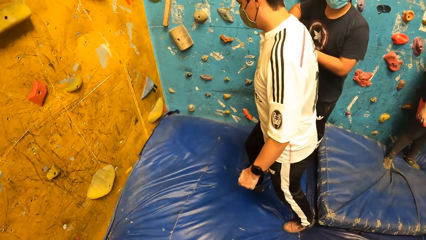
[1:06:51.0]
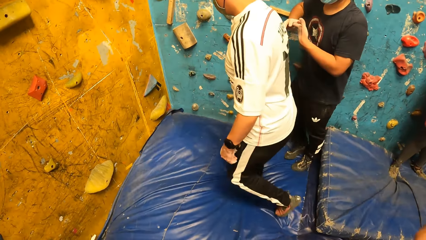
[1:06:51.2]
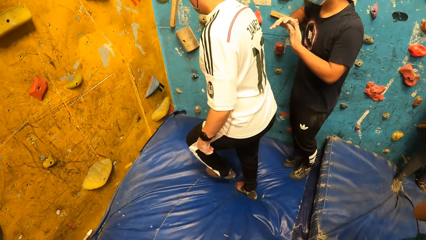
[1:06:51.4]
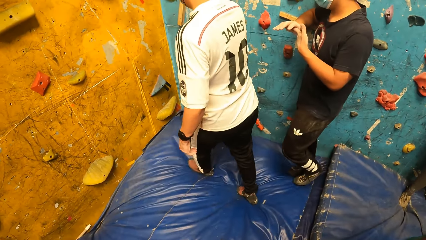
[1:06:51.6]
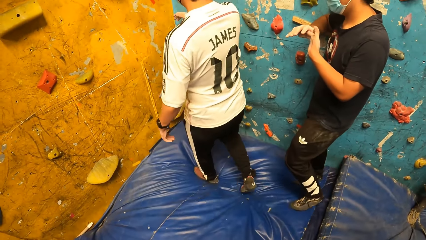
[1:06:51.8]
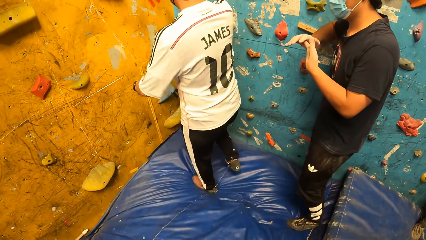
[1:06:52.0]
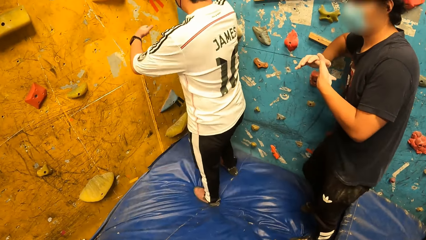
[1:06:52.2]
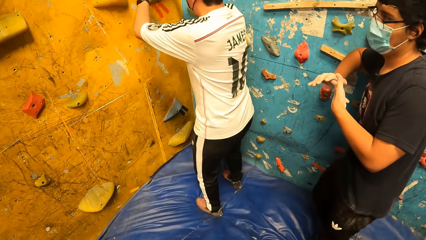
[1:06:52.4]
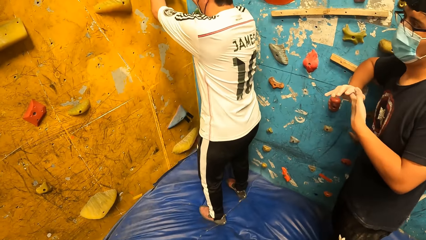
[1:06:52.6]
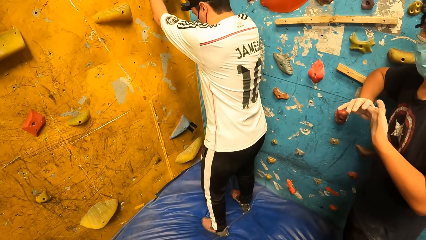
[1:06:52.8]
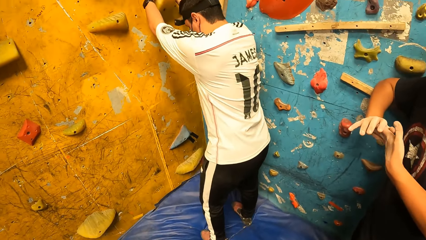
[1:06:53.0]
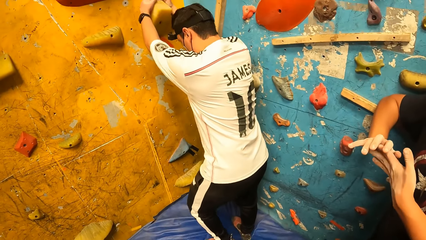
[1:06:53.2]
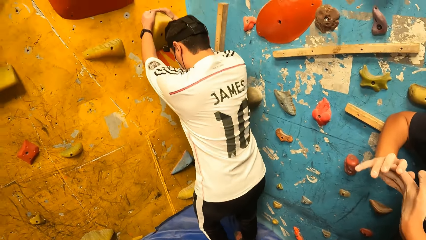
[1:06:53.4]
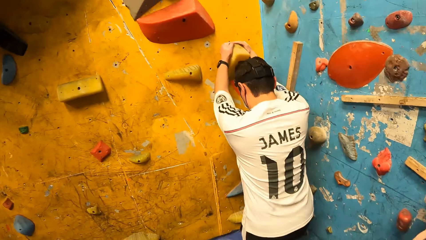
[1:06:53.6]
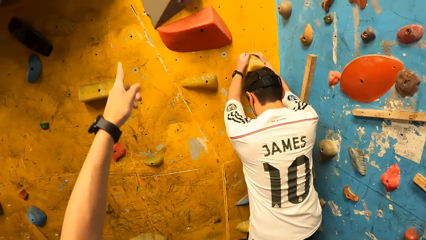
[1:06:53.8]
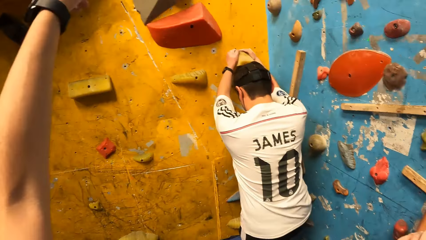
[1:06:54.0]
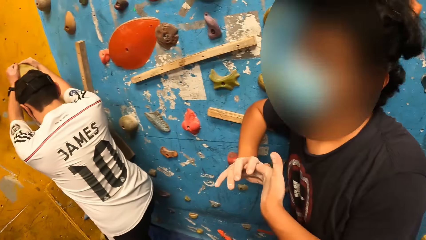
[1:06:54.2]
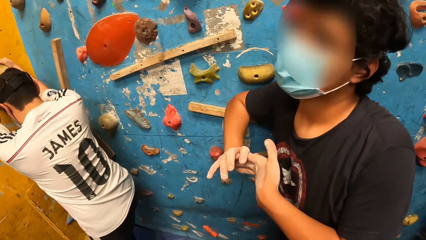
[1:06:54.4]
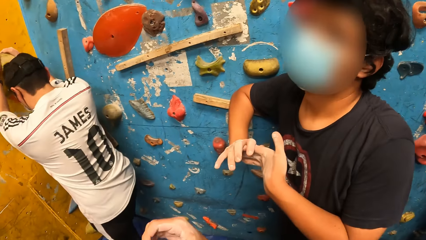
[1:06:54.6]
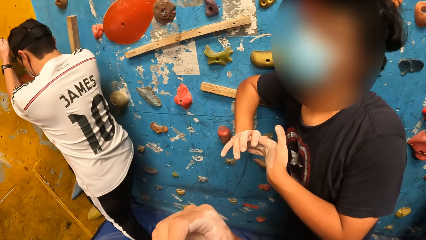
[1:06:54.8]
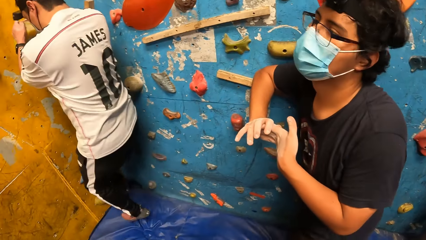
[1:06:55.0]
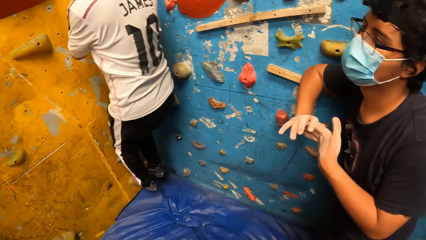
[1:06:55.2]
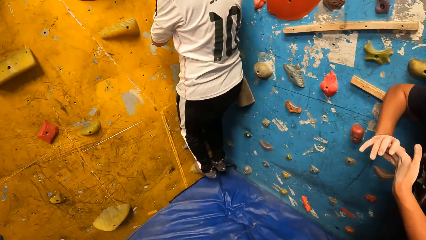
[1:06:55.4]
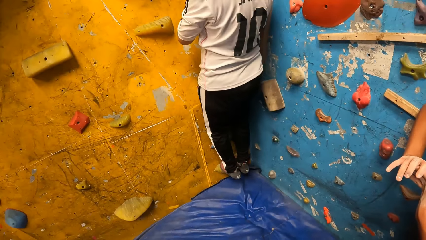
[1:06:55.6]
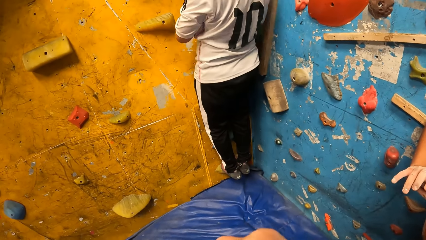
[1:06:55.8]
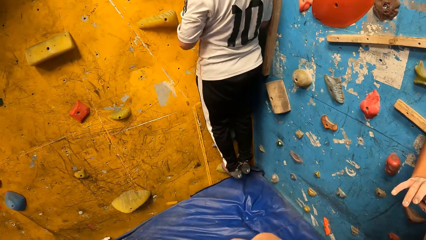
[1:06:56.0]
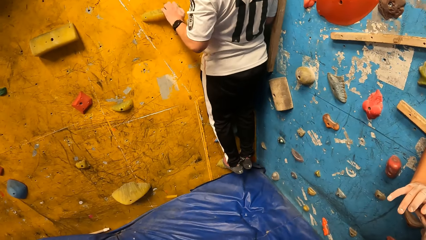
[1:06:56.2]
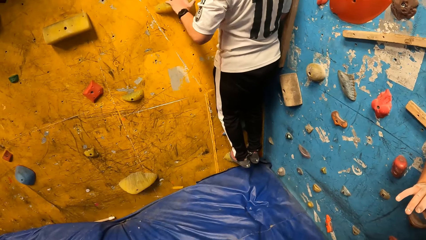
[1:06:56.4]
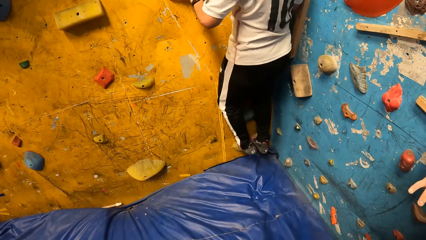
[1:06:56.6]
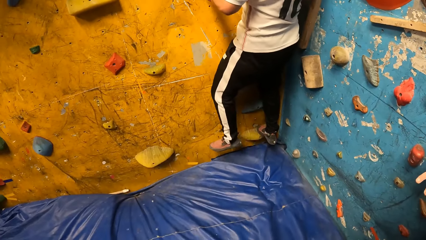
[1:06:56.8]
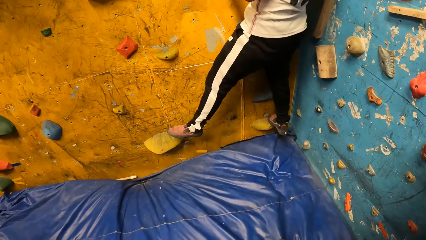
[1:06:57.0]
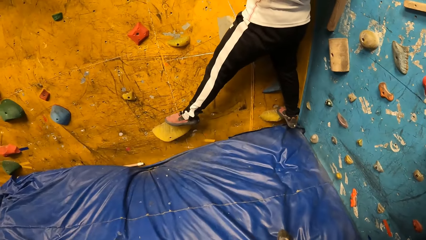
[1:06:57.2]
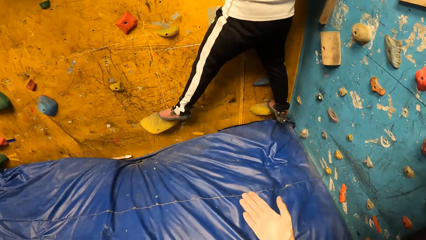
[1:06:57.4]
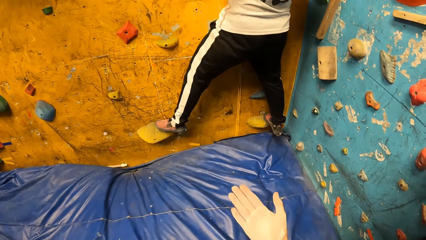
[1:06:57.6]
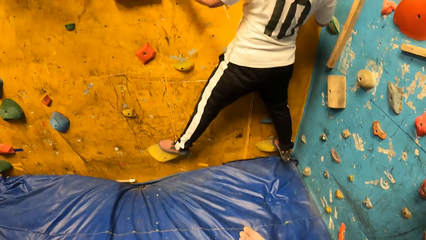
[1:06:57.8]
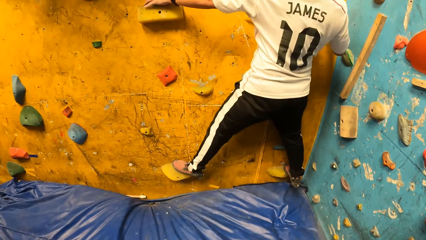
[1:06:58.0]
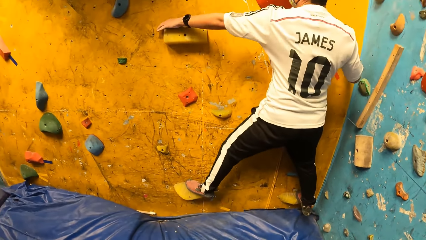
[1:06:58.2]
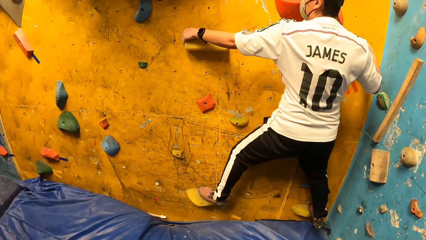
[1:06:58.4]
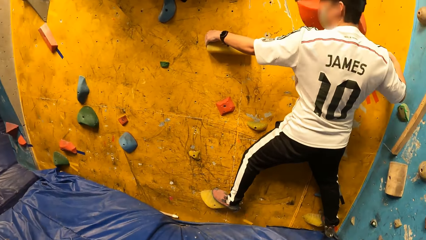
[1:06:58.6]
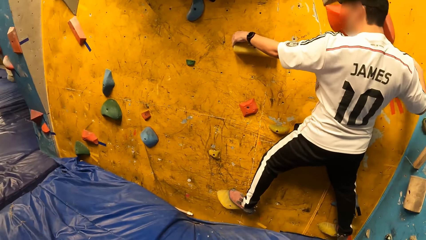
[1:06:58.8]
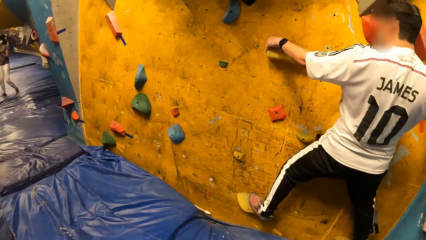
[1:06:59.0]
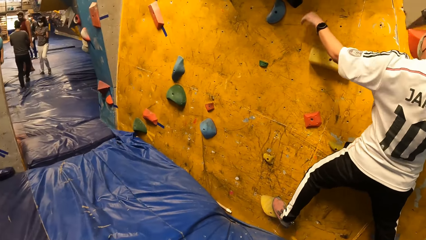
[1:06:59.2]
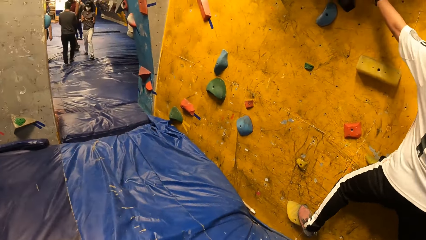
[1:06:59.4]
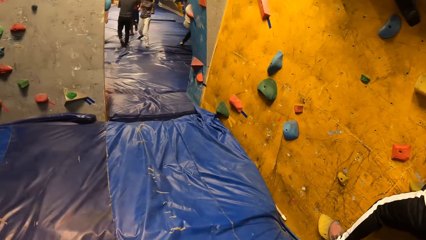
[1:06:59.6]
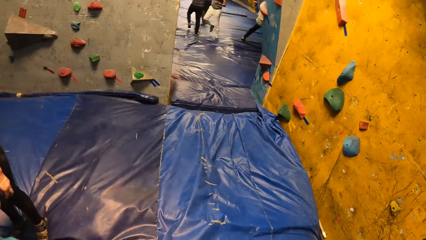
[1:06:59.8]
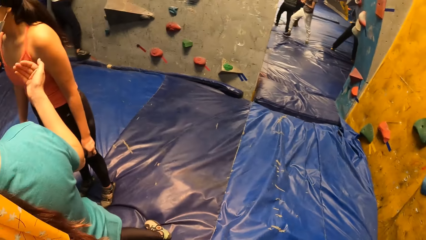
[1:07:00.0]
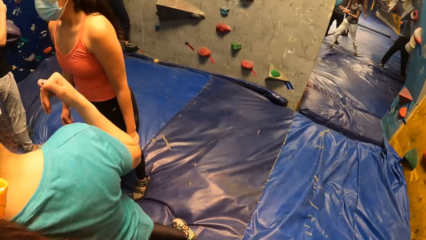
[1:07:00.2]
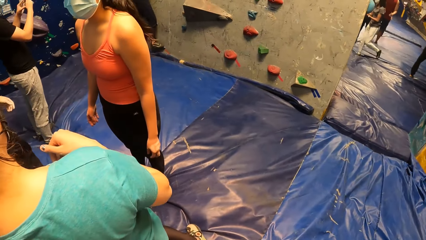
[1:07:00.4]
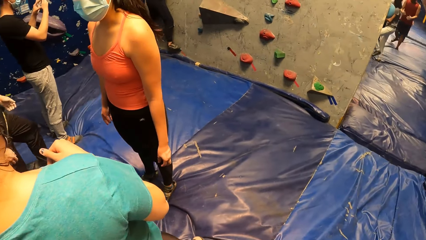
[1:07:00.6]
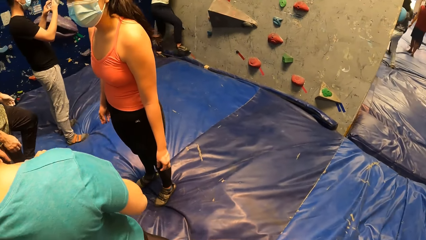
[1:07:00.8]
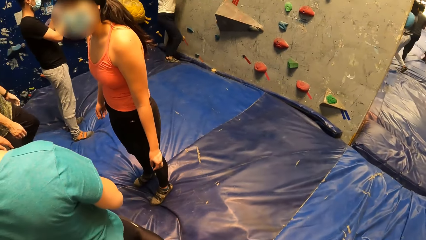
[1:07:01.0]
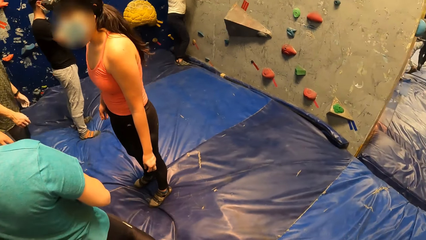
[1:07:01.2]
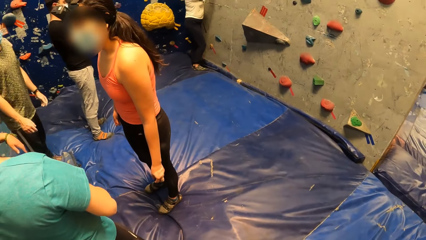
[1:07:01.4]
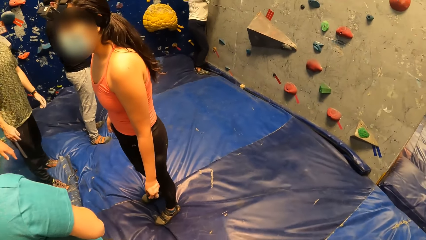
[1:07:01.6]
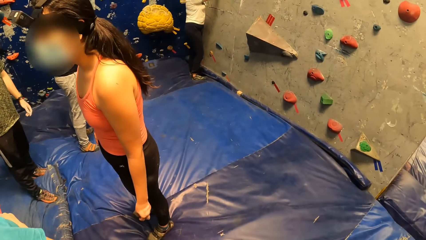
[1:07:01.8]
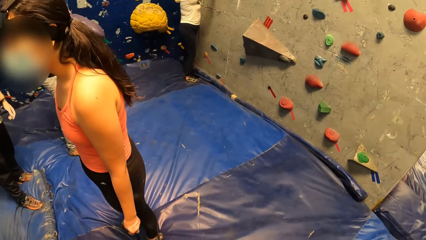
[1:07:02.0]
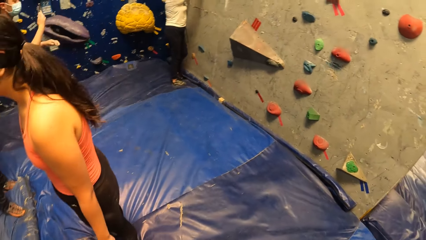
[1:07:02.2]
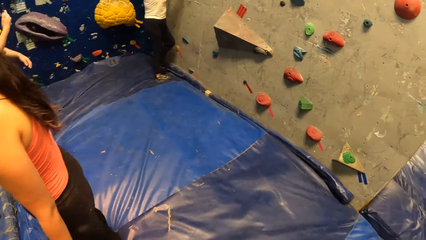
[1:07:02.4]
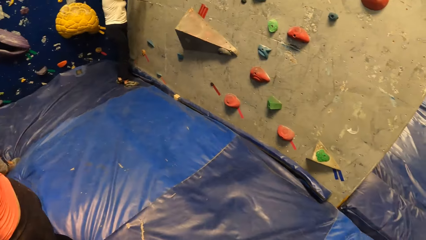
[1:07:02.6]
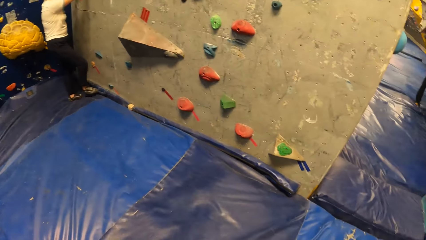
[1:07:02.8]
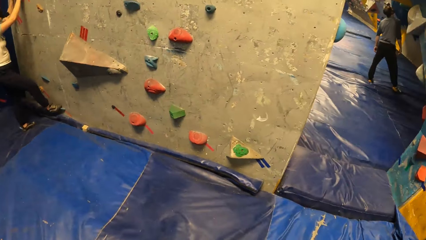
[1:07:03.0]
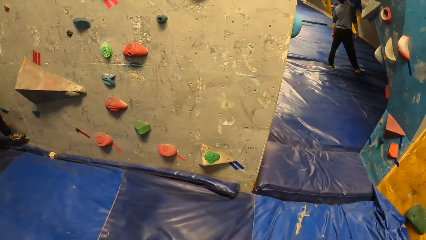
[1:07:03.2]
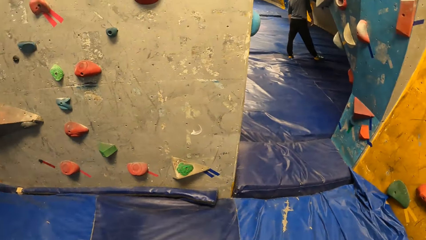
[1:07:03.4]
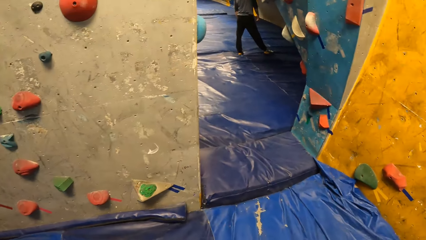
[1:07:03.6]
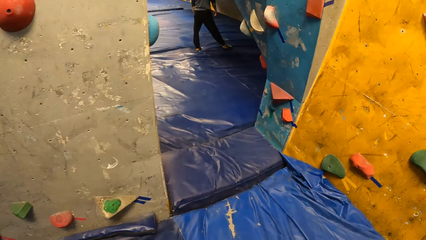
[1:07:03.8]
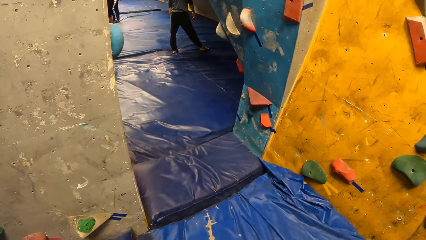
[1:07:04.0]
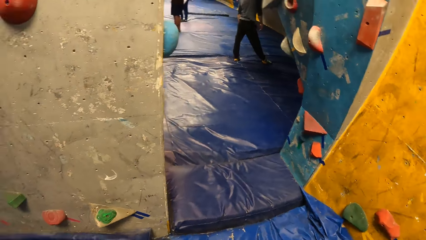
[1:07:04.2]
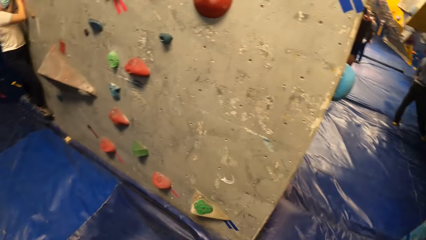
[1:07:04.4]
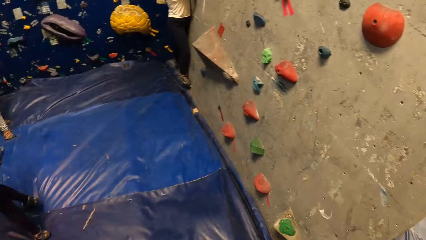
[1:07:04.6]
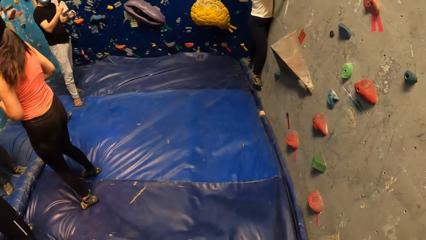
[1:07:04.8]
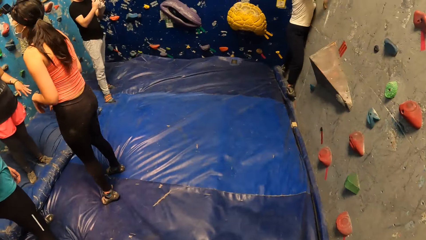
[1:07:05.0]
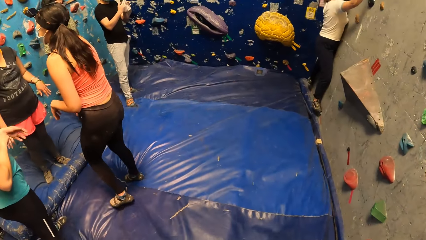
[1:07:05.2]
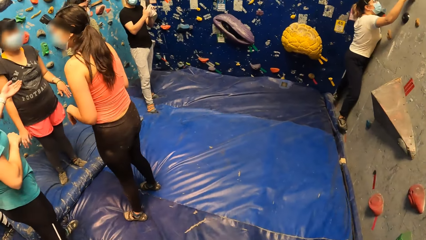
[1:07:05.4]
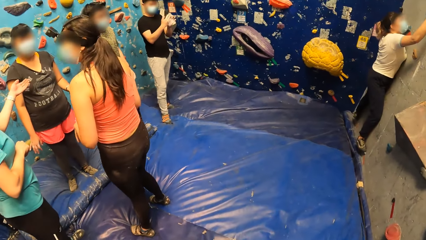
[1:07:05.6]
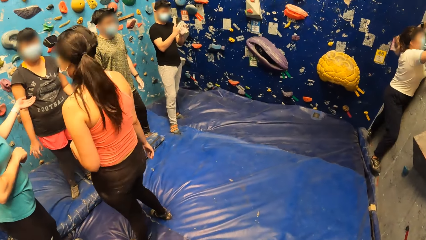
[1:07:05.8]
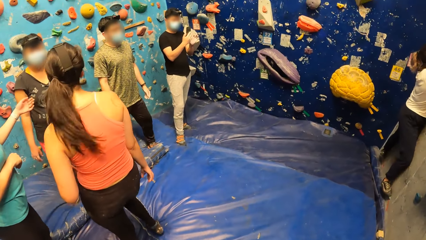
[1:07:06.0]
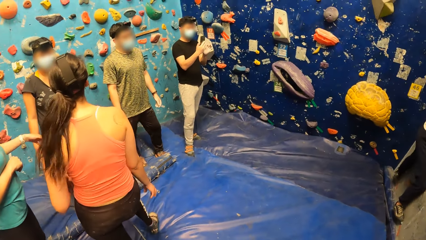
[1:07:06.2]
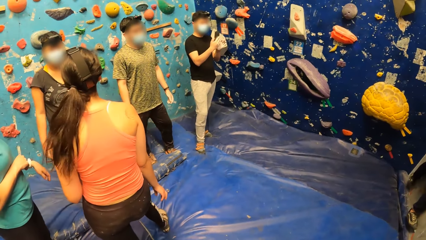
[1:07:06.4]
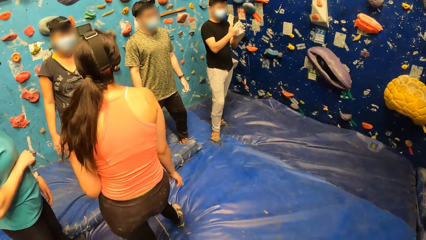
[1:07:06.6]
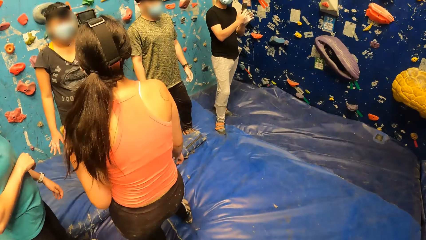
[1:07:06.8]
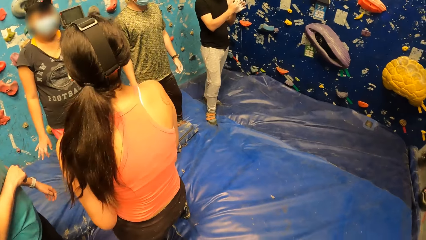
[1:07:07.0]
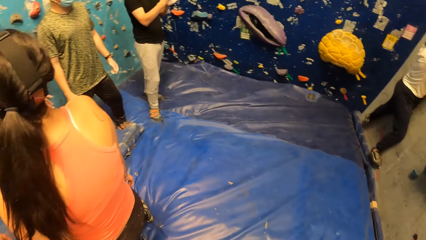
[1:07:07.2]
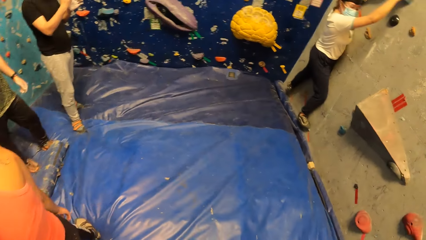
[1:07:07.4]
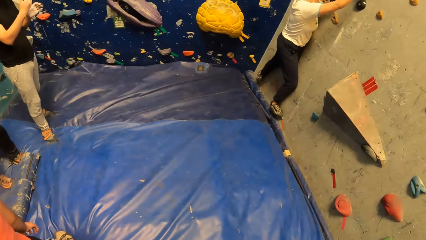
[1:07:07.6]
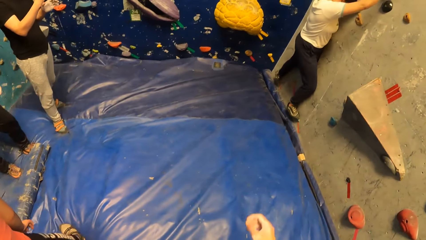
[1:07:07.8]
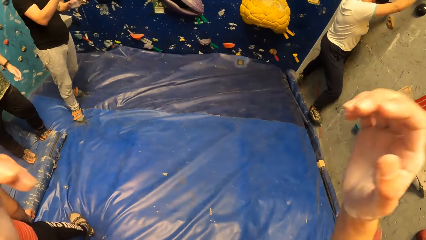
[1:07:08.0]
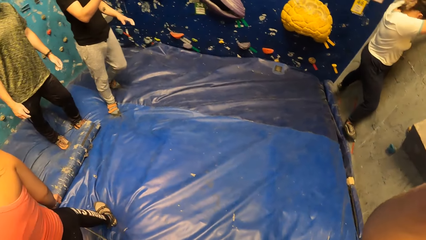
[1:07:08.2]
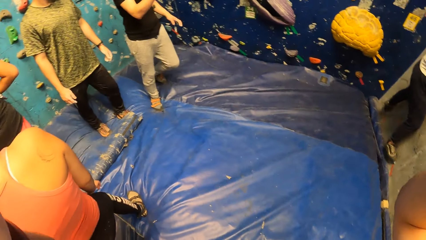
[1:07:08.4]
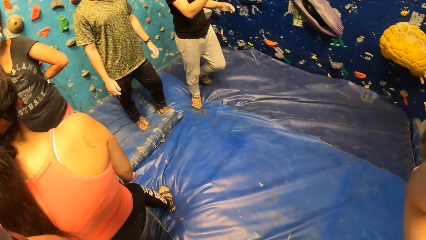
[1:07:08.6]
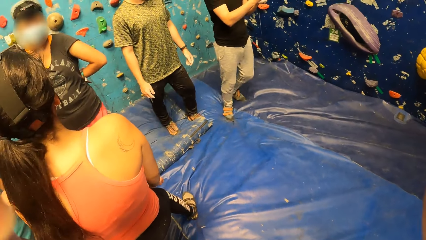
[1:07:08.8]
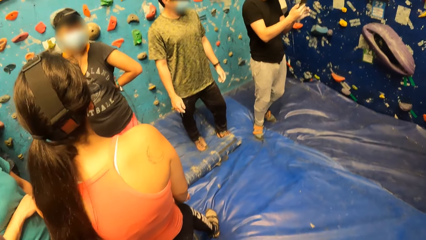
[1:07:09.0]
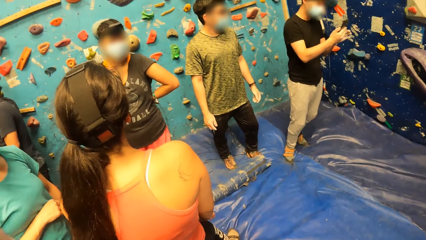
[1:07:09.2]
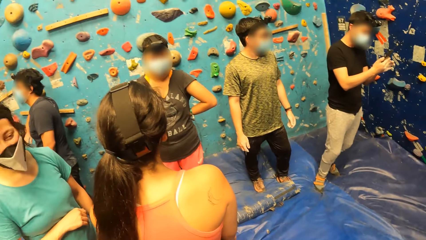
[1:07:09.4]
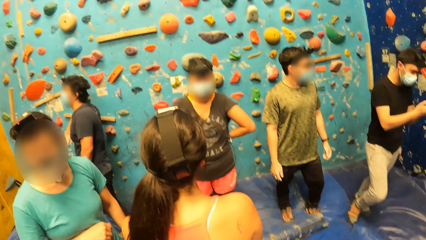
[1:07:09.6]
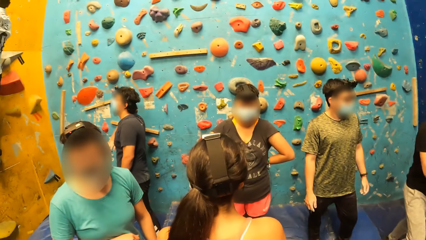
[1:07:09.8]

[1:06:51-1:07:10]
A man scratches his hands. Another man climbs the bouldering wall. The camera wearer points towards the wall. They look around in the training room and walk around in the training room. A woman climbs the bouldering wall. Another man operates a phone in his right hand. The camera wearer adjusts the camera on the head.
